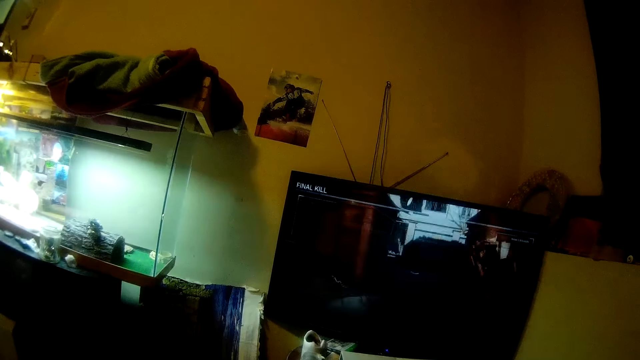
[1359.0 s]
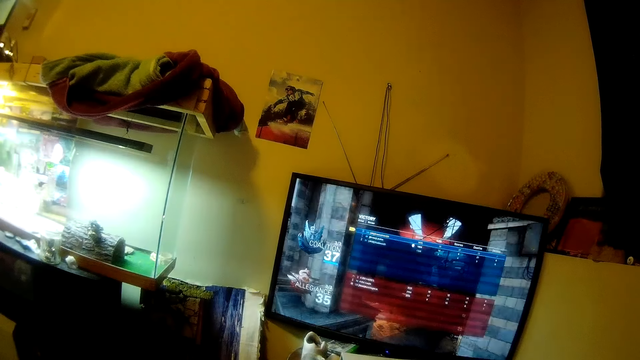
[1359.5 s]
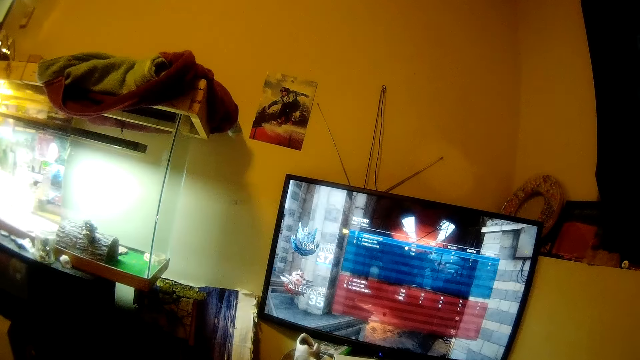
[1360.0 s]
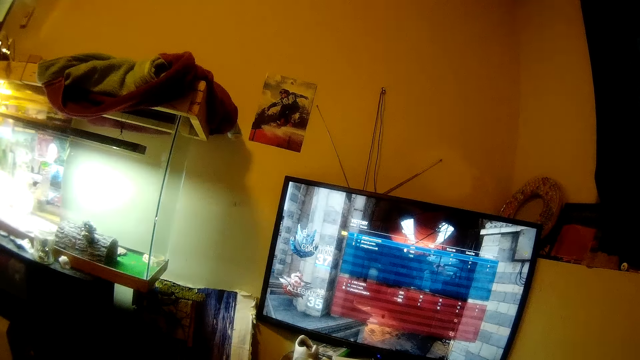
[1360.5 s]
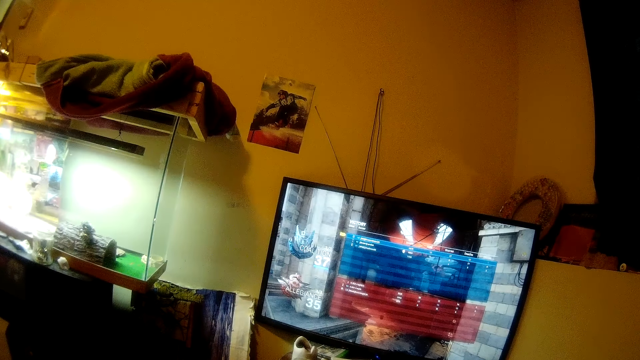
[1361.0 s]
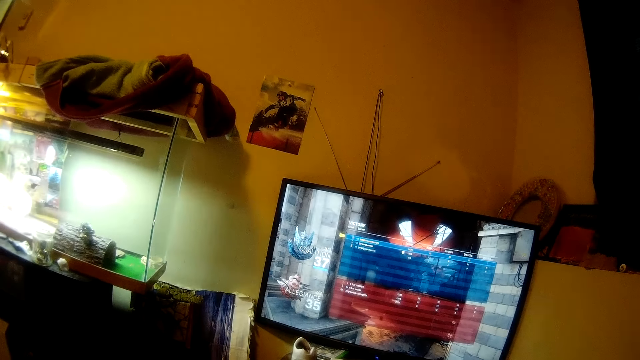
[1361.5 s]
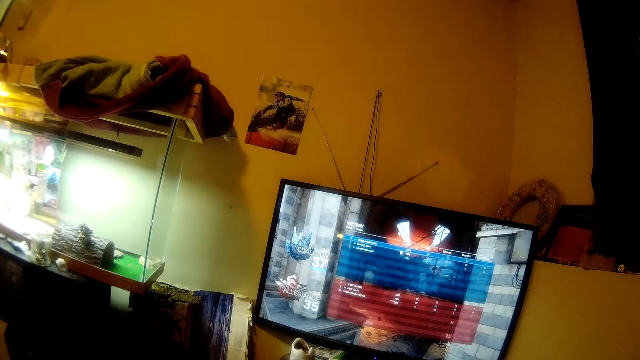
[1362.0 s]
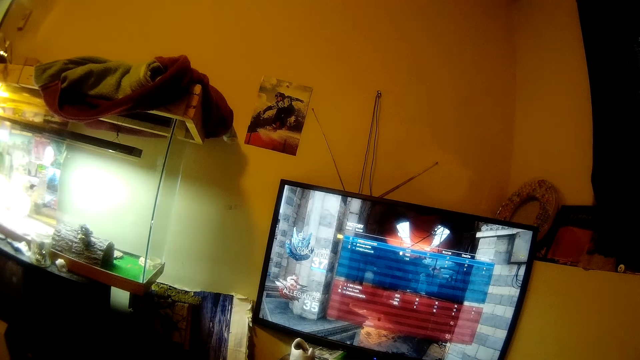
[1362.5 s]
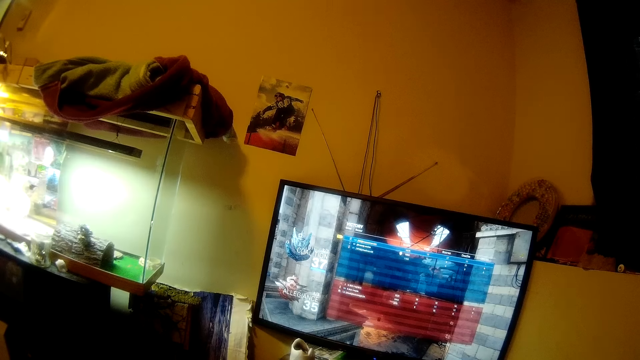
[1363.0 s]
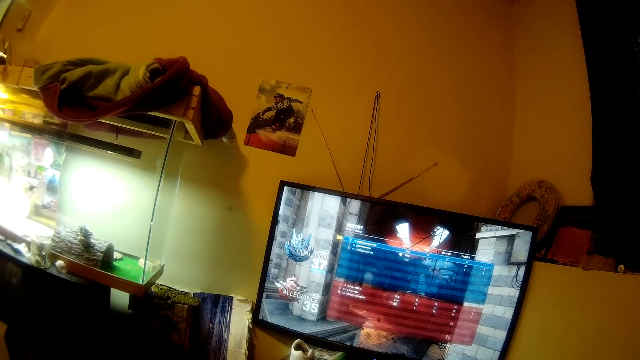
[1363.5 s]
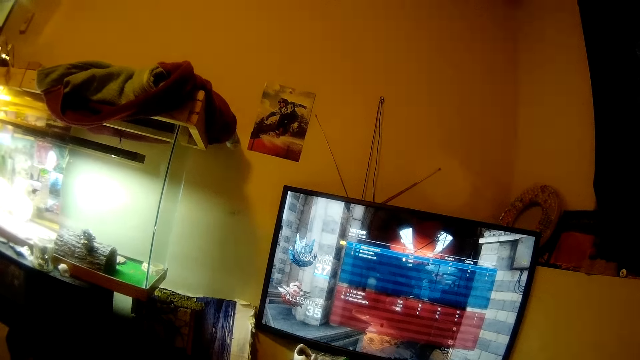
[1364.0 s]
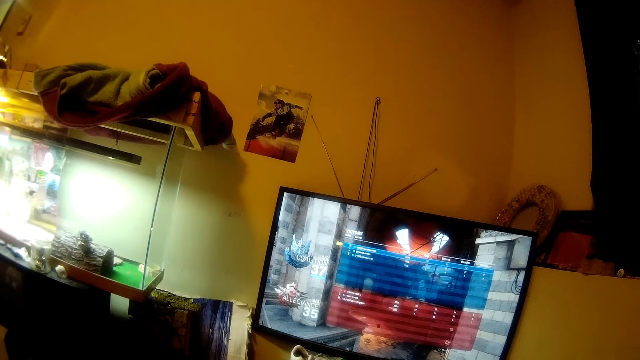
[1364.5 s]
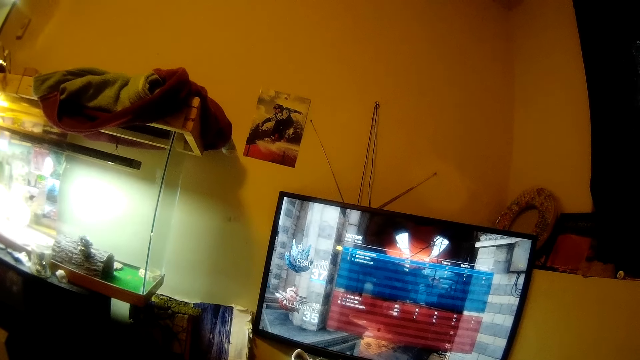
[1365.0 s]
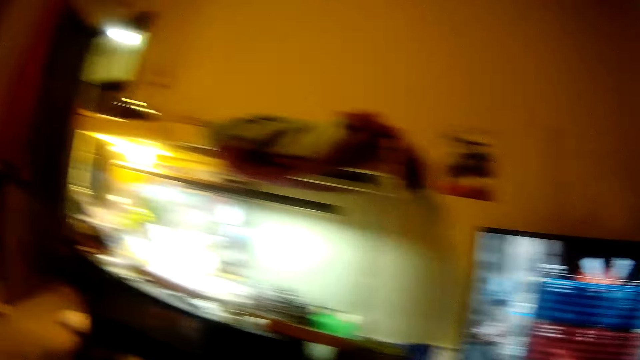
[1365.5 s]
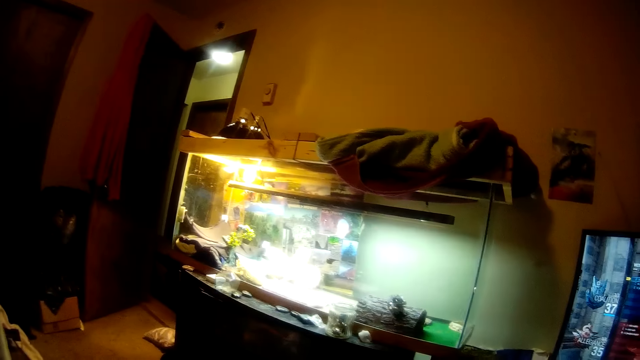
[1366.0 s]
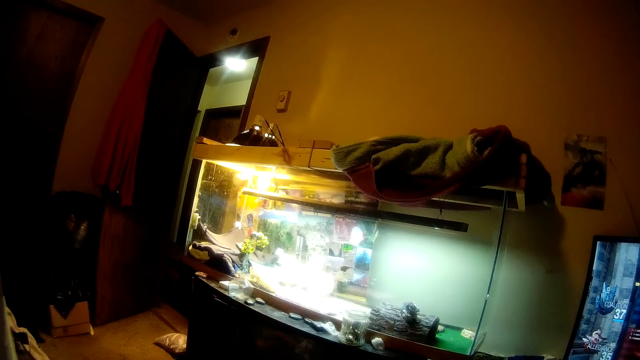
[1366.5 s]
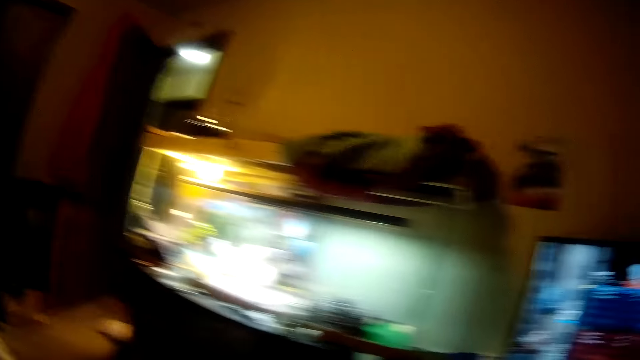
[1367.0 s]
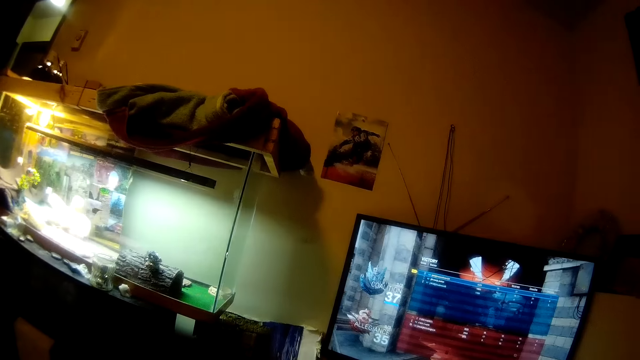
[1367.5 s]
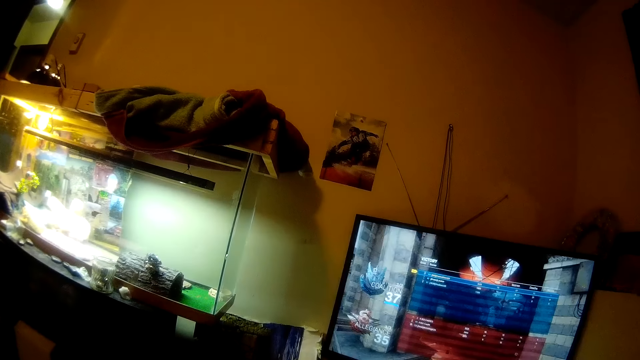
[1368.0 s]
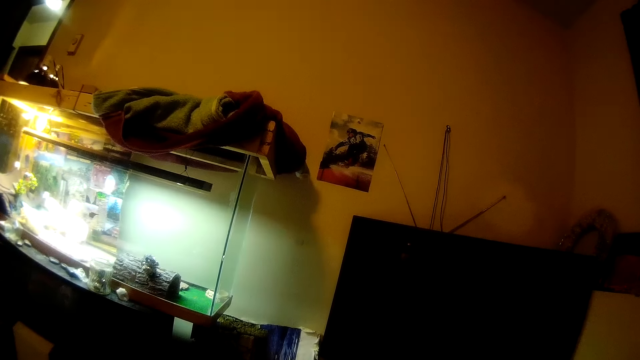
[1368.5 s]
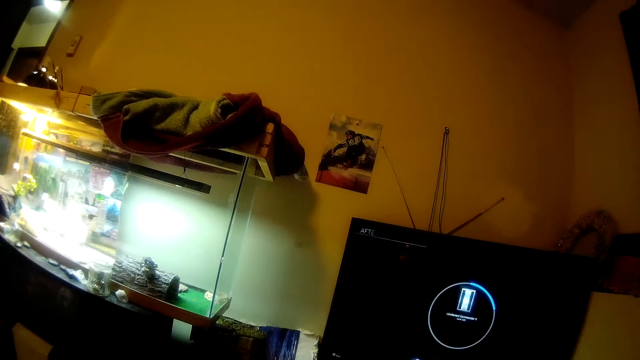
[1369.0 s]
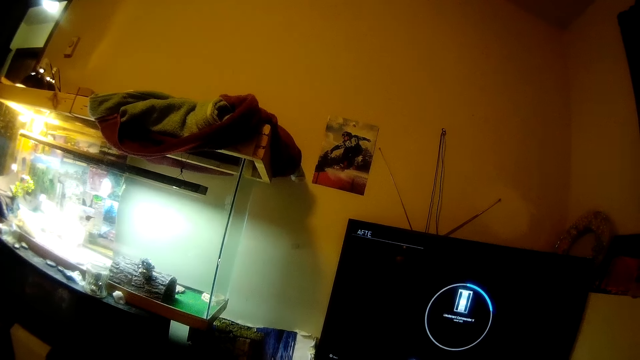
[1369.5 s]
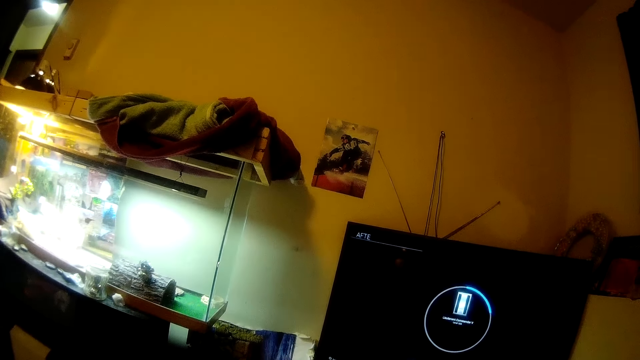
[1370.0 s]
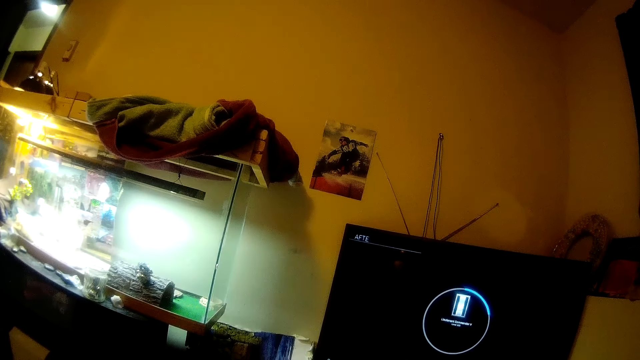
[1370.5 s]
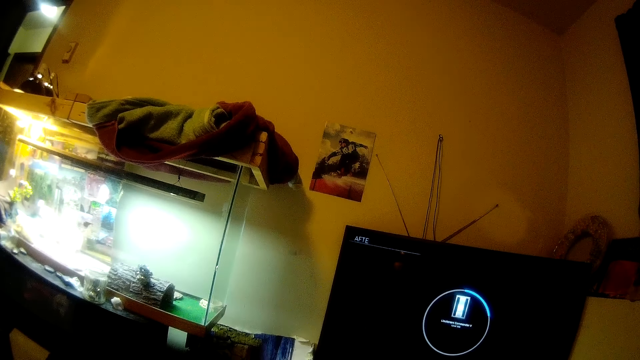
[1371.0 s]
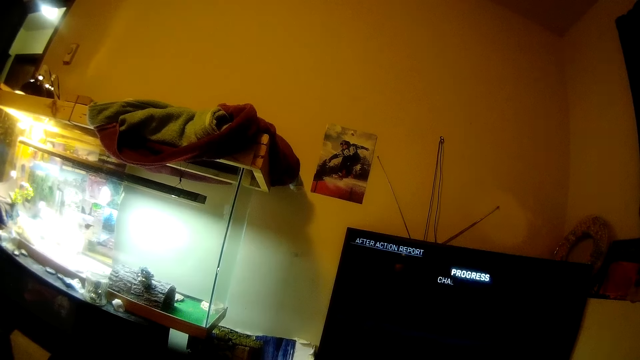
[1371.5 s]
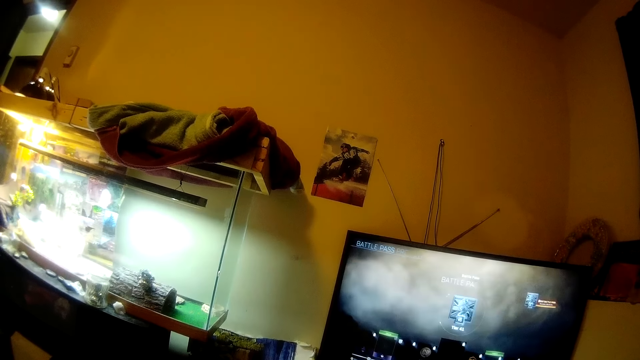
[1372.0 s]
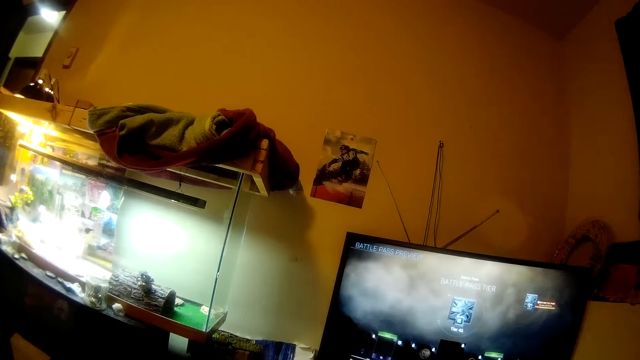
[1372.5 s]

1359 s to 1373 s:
The camera wearer looks at the door. They watch the video game.

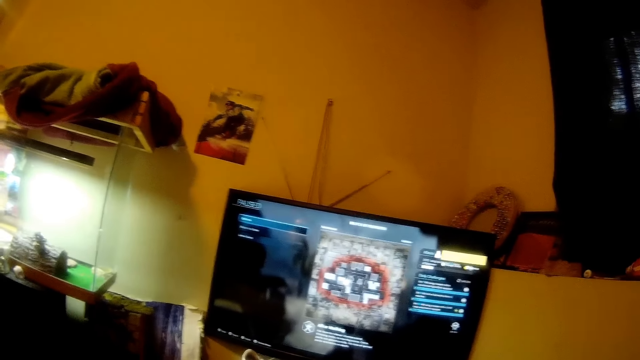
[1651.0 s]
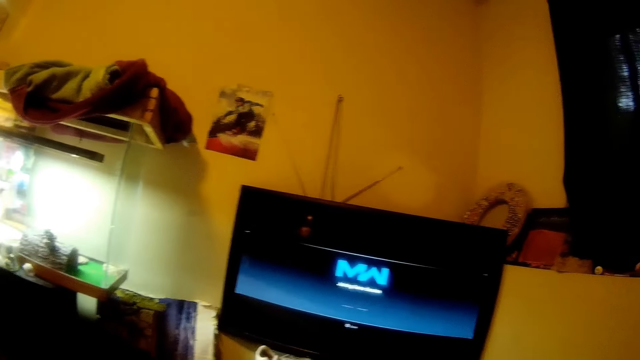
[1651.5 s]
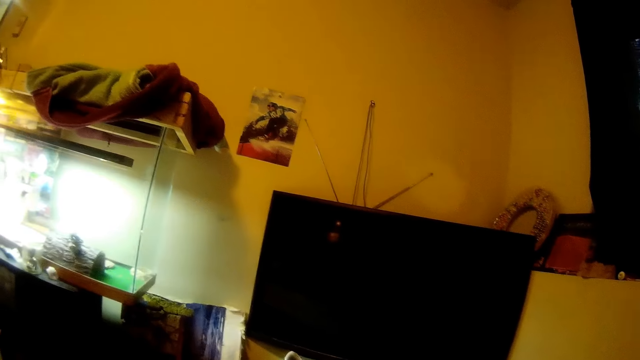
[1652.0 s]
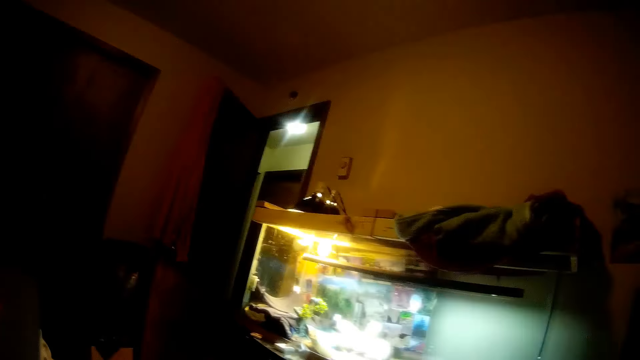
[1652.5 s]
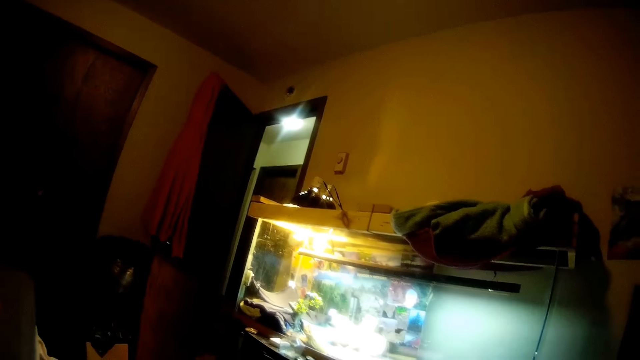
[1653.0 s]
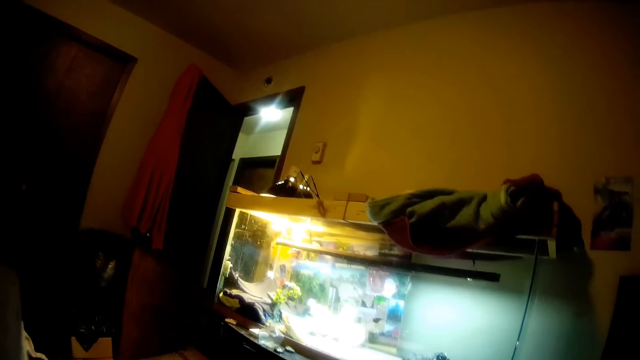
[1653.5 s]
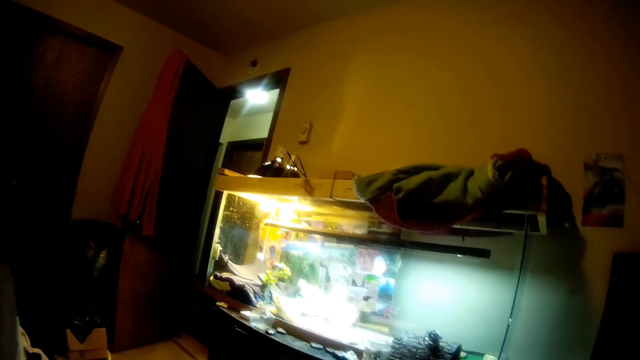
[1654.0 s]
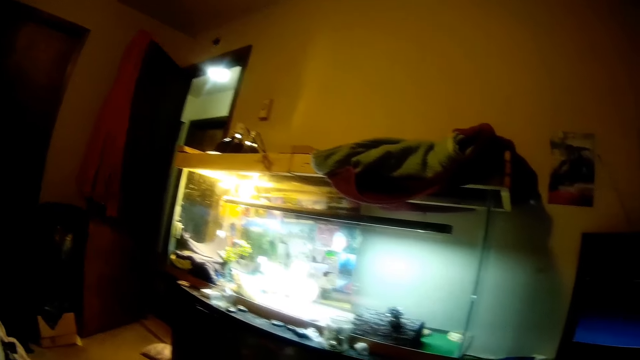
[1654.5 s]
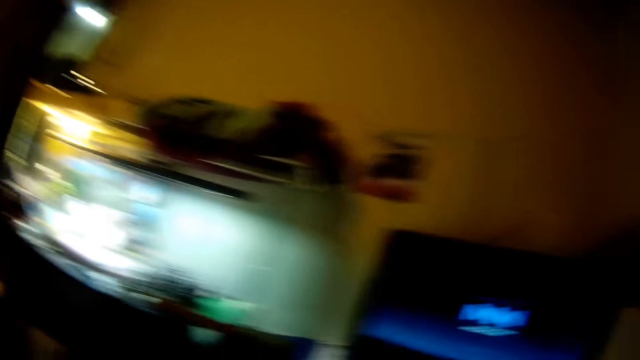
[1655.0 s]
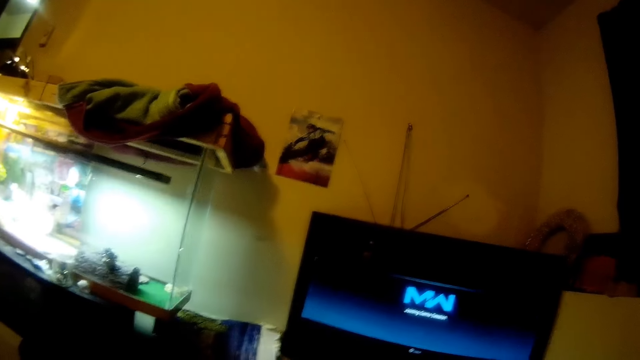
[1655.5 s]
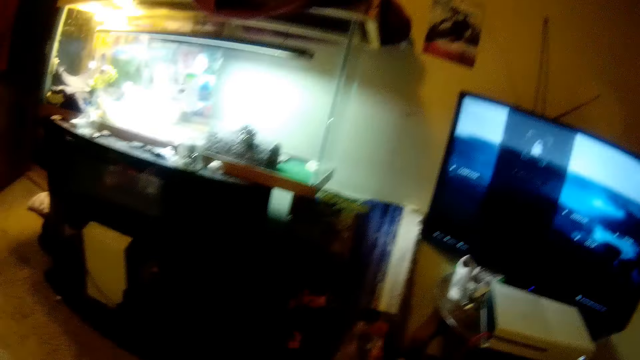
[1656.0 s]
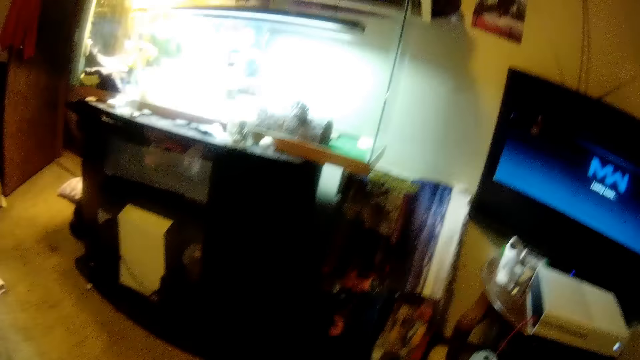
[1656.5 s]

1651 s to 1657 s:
The camera wearer looks around the room.
